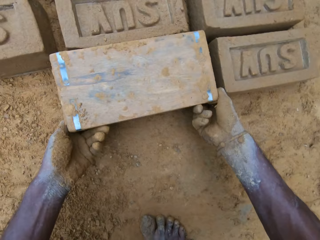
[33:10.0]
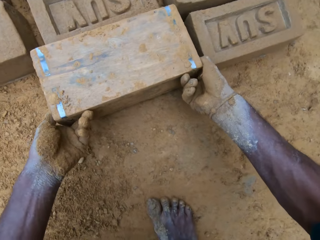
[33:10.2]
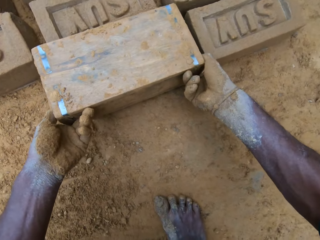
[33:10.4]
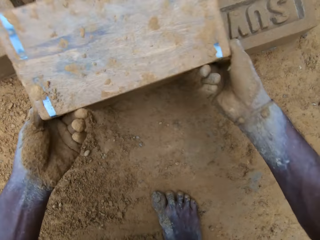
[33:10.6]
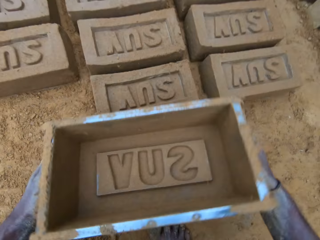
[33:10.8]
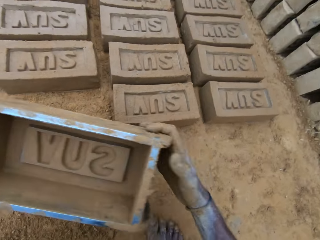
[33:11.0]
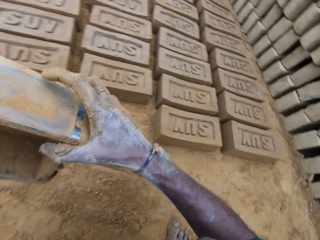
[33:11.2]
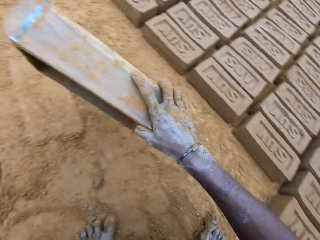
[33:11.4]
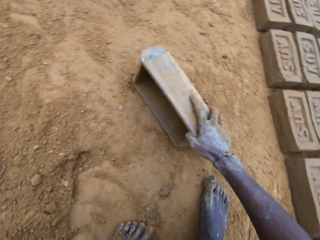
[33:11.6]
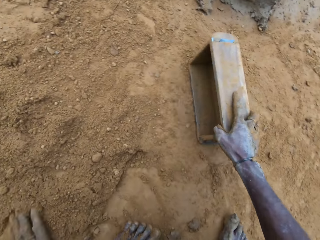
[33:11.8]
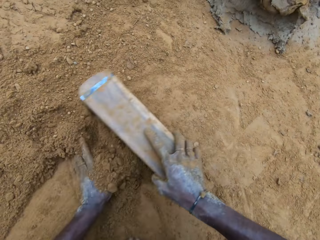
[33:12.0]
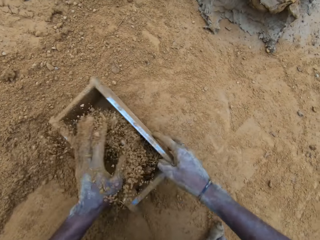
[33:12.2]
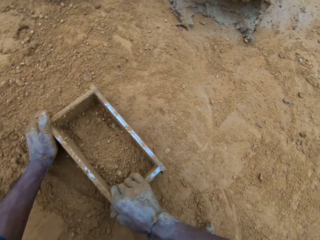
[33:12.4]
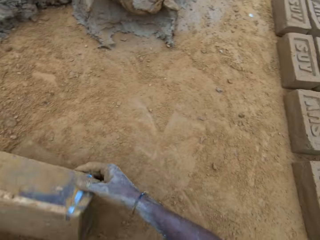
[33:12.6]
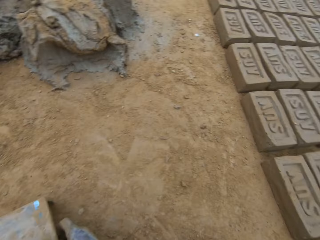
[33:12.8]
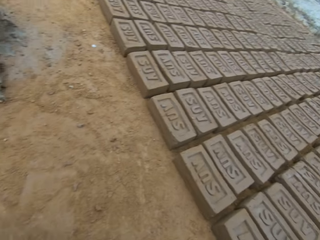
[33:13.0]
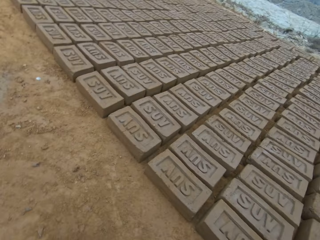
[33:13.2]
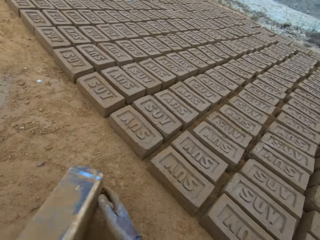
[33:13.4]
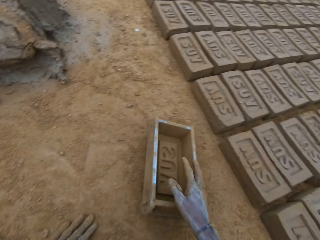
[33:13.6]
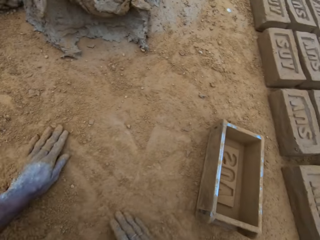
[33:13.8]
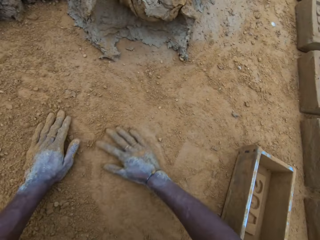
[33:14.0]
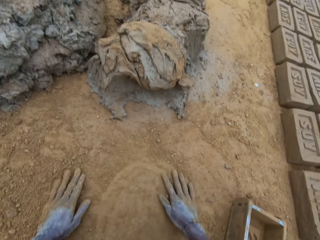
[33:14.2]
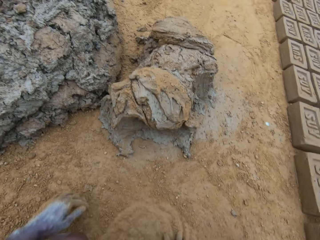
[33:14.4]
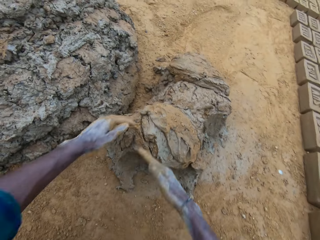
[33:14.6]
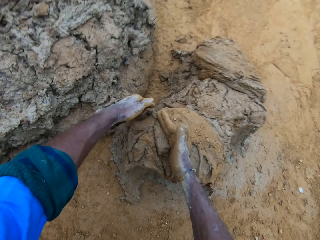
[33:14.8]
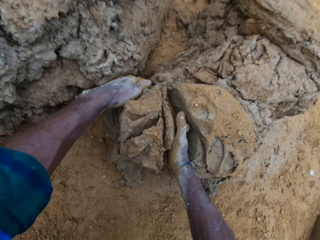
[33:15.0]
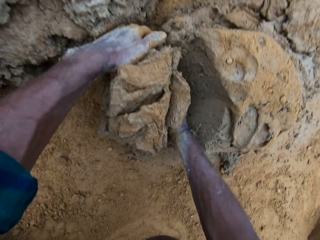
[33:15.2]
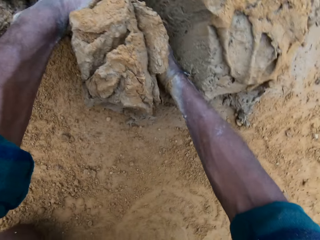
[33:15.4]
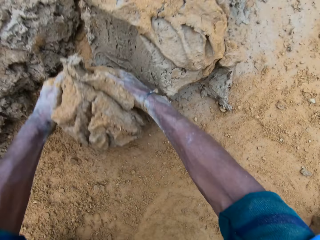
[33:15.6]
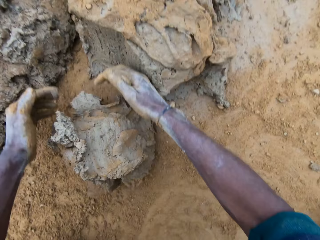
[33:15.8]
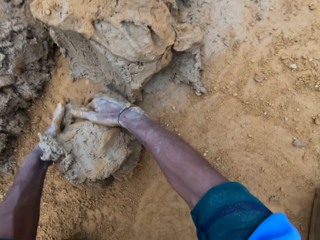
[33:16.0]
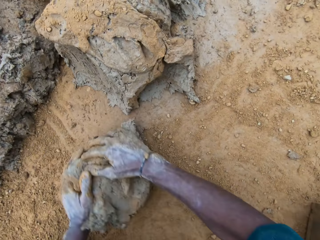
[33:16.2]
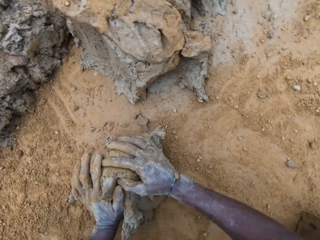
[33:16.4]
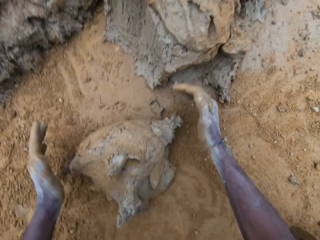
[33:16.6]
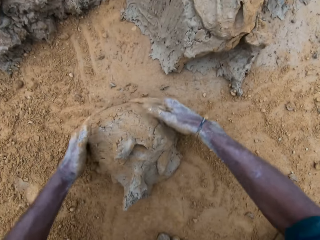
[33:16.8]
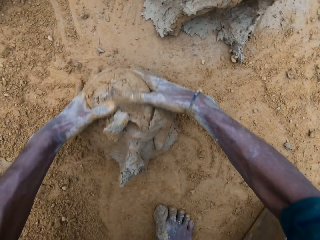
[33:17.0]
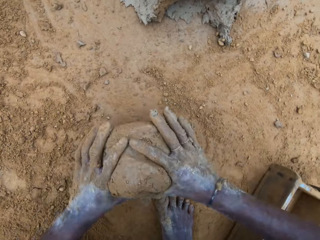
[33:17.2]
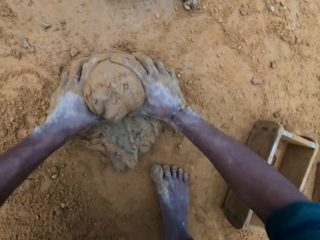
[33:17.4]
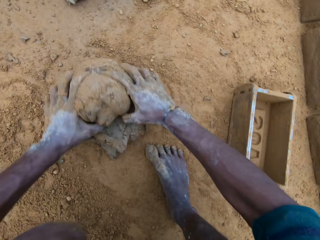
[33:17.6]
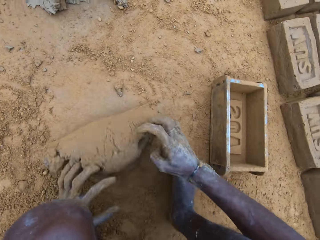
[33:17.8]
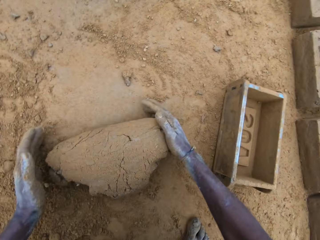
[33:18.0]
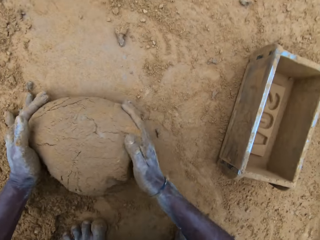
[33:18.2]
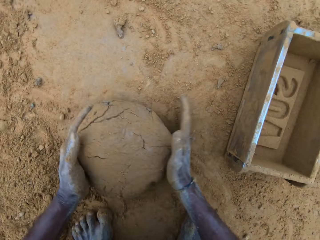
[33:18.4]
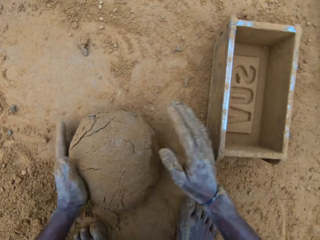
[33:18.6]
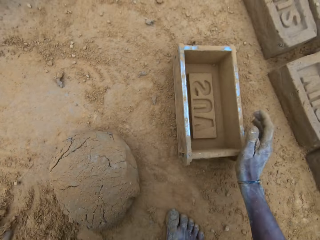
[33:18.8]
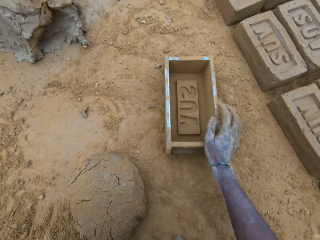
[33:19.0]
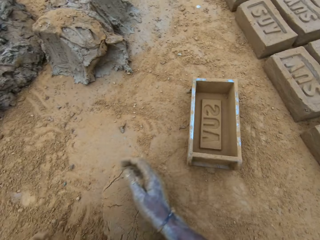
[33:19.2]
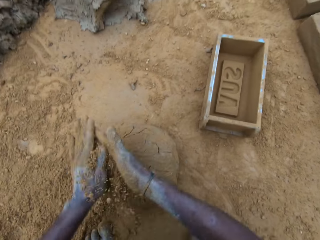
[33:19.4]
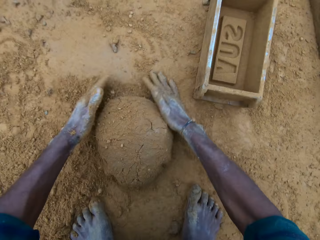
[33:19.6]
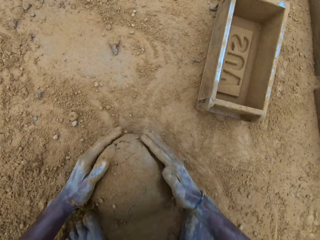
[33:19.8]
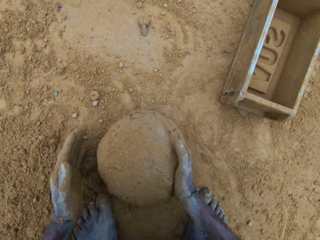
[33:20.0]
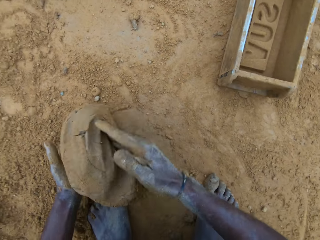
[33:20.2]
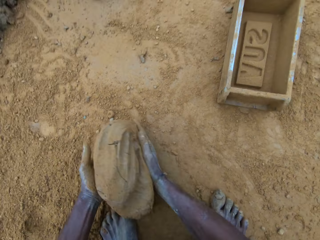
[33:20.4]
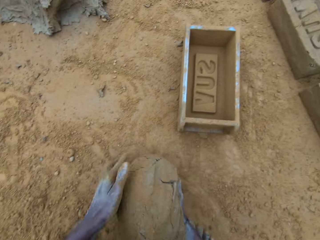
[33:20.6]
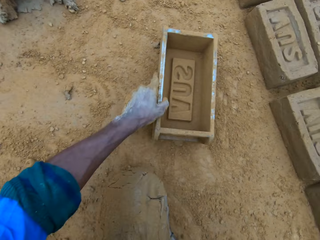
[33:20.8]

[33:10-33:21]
The camera wearer lifts the mold. He moves the brick mold. He wipes the mold with soil. He puts sand in the brick mold. He flips the brick mold. He drops the mold. He rubs his hands on the ground. He scoops mud. He cuts the concrete. He rolls the concrete on the ground. He moves the brick mold on the ground. He rubs sand on his hands. He puts sand on the concrete. He rolls the mud on the ground. He picks up the concrete from the ground.

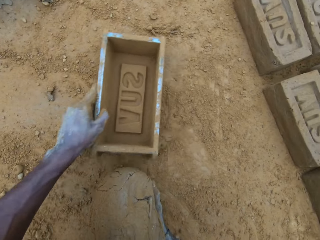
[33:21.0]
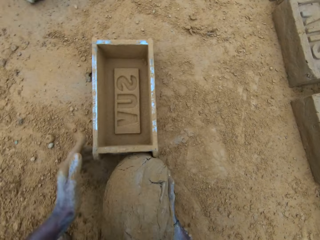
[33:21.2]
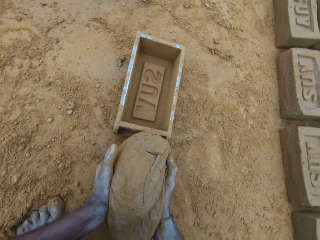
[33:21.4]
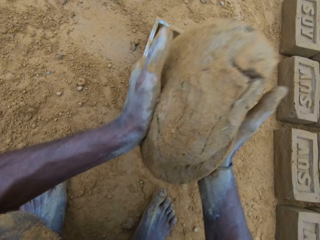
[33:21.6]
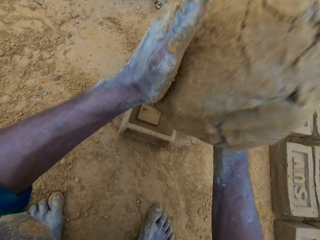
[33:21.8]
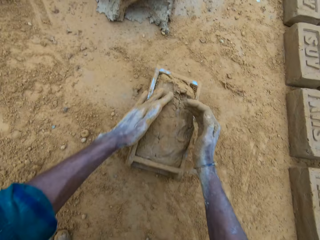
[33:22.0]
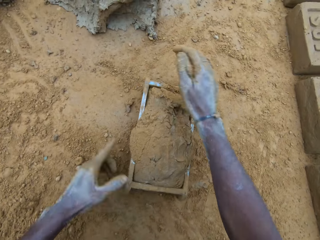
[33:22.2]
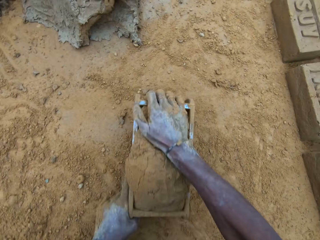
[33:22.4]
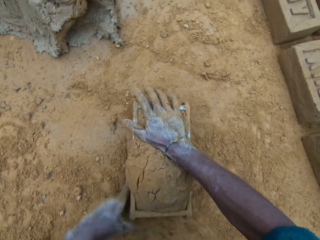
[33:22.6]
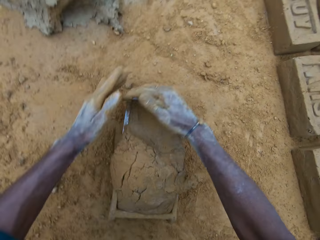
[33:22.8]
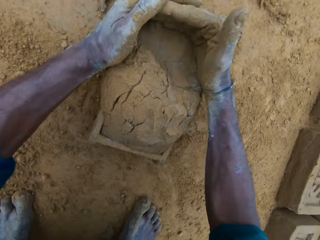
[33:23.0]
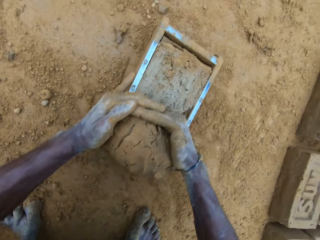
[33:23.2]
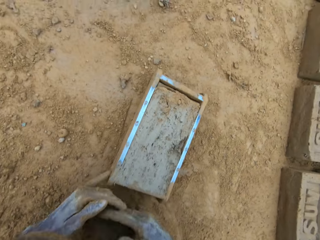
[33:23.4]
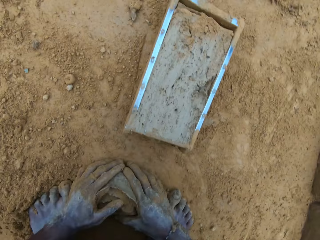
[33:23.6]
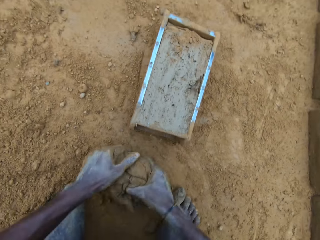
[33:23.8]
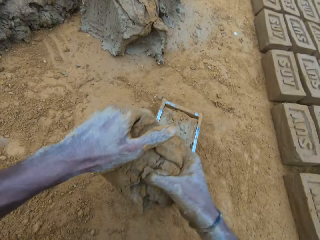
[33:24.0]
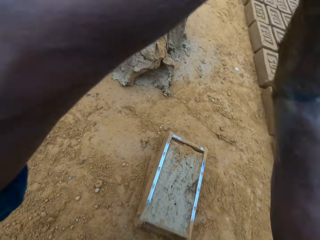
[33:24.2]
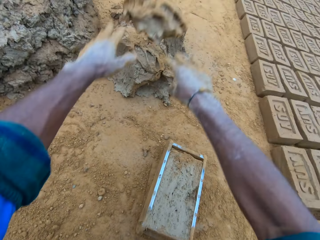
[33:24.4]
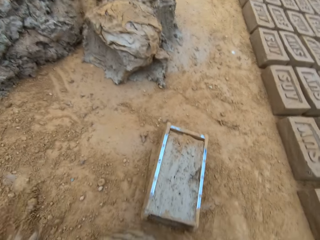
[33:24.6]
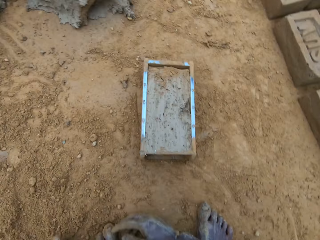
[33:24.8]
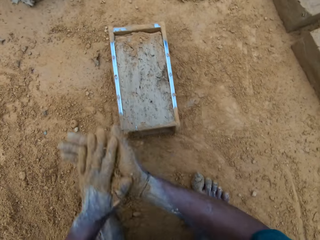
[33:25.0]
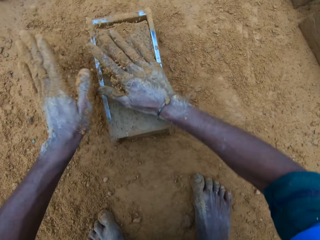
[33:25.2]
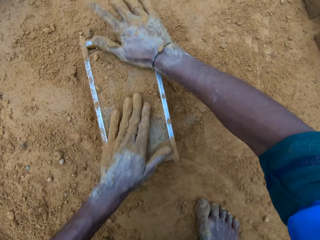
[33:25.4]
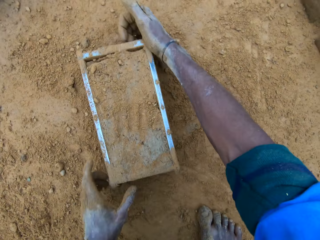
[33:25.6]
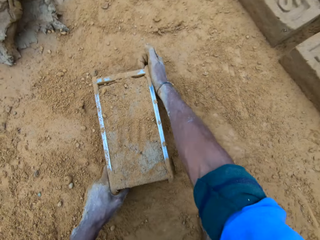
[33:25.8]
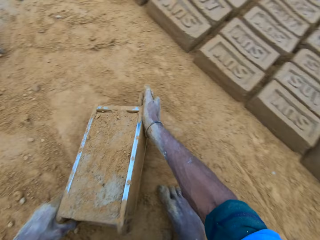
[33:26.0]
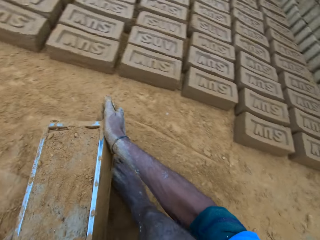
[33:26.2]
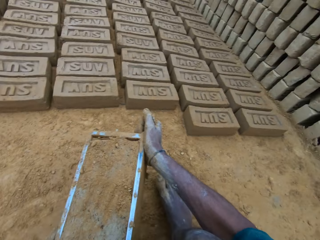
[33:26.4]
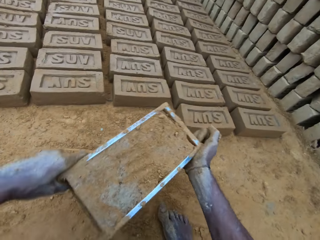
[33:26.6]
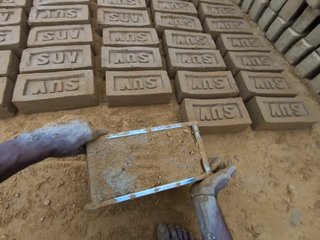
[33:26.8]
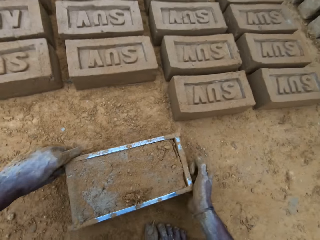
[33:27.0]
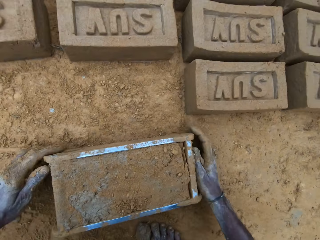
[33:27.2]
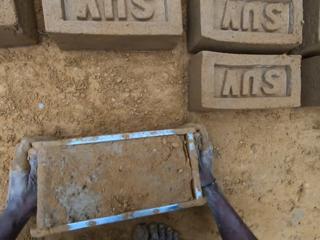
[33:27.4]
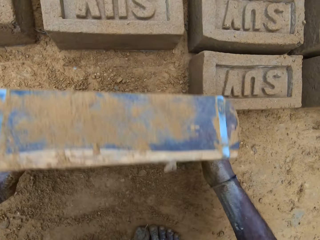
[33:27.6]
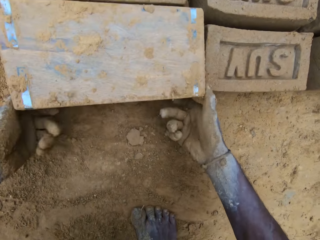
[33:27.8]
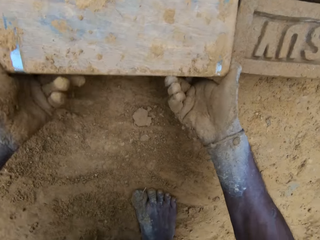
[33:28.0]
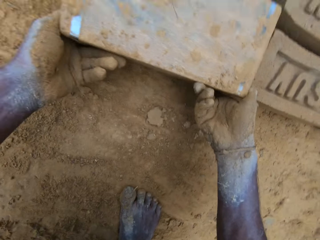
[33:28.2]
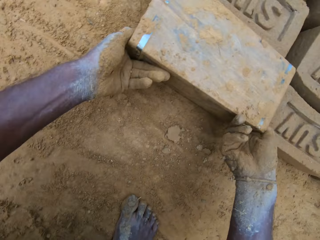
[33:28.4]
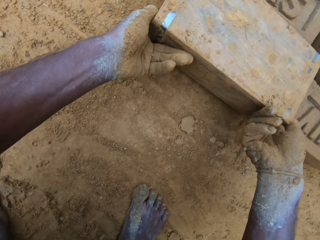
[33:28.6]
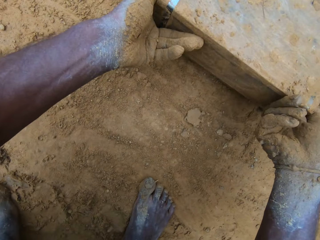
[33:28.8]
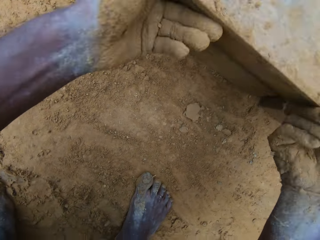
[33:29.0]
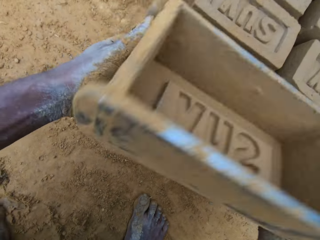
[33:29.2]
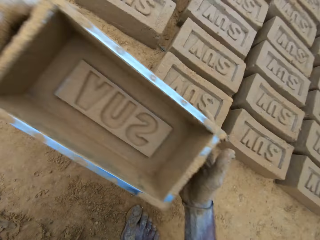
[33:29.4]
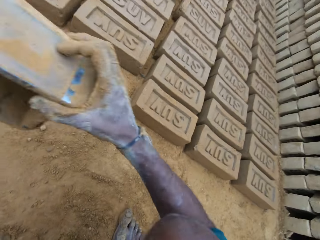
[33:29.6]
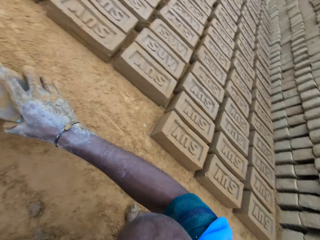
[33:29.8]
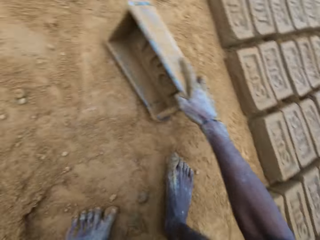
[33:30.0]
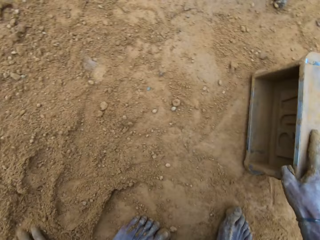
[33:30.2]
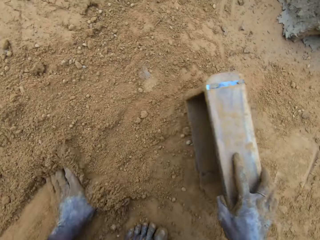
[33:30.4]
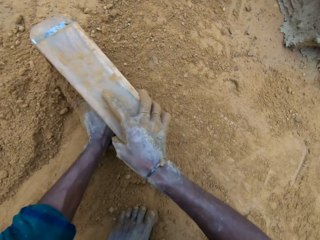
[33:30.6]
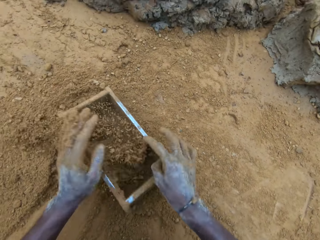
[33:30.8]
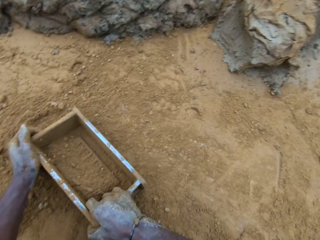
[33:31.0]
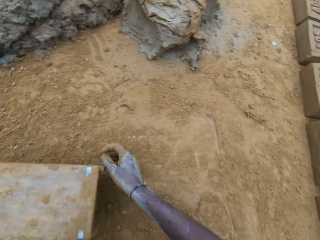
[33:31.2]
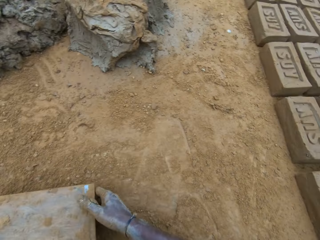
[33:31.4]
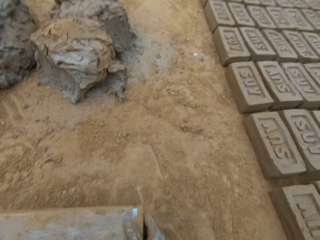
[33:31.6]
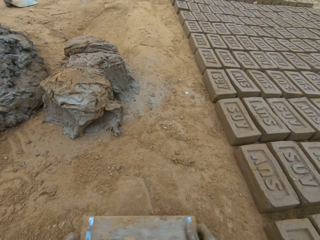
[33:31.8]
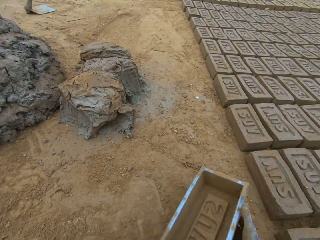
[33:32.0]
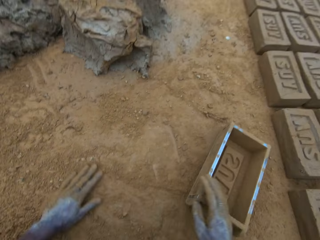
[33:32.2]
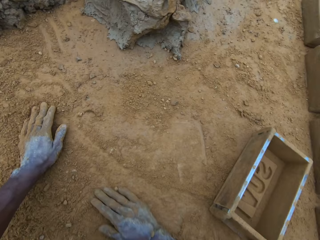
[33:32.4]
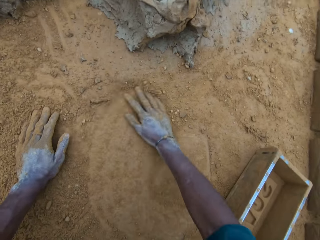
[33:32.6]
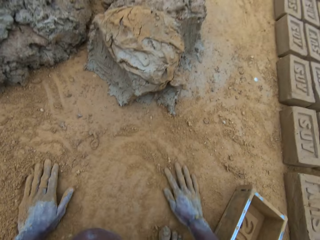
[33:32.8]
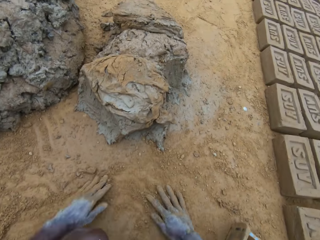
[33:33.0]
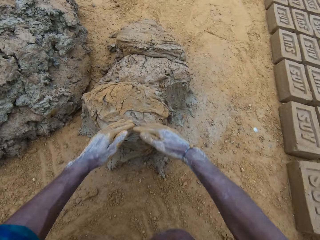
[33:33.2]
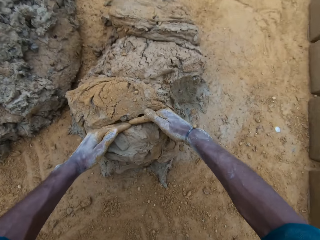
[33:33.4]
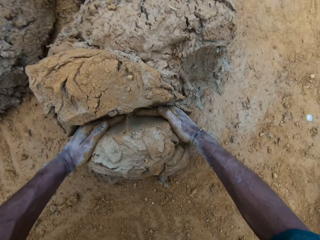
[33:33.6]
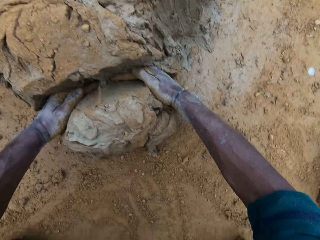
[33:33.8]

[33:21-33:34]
The camera wearer moves the brick mold on the floor. He drops the concrete in the brick mold. He compresses the mud in the mold. He hits the brick mold on the ground. He cuts the mud from the mold. He picks up the concrete from the ground. He throws the concrete on concrete. He packs sand from the ground. He rubs the sand on his hands. He puts the sand on the concrete. He holds the mud in the mold. He moves the brick mold. He drops the mold. He flips the brick mold. He lifts the mold. He moves the brick mold. He wipes the mold with soil. He puts sand in the brick mold. He flips the brick mold, hits the brick mold on the ground and flips the brick mold. He drops the mold. He rubs his hands on the ground. He scoops mud with his hands. He cuts the concrete.
